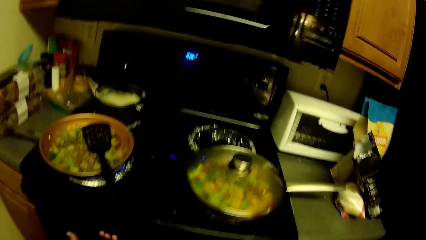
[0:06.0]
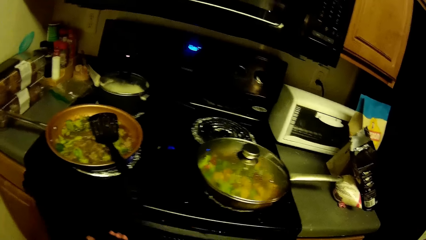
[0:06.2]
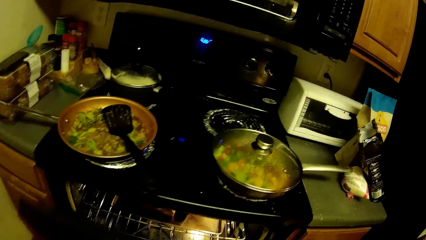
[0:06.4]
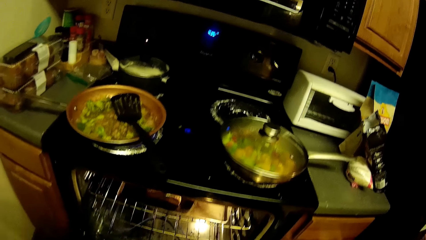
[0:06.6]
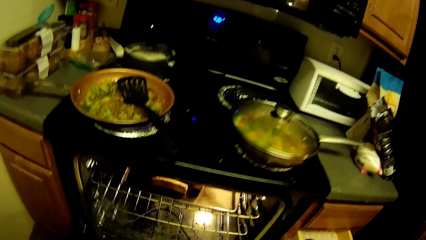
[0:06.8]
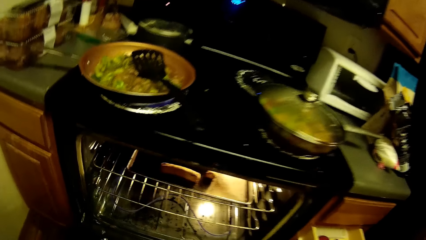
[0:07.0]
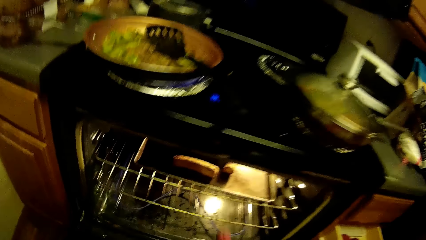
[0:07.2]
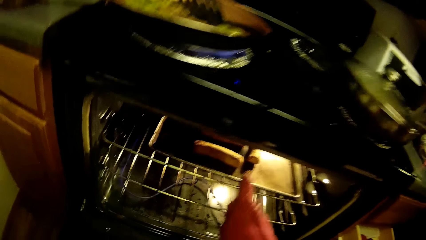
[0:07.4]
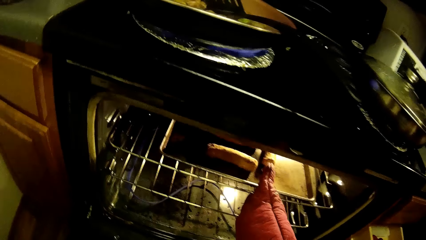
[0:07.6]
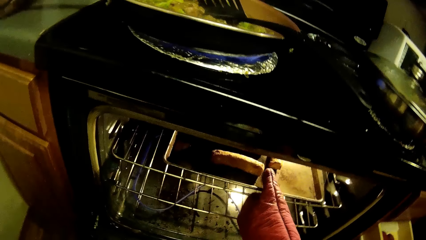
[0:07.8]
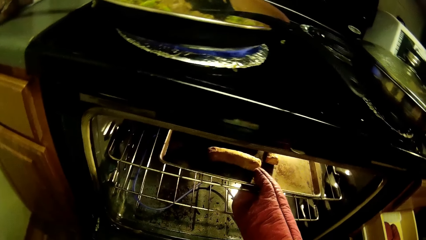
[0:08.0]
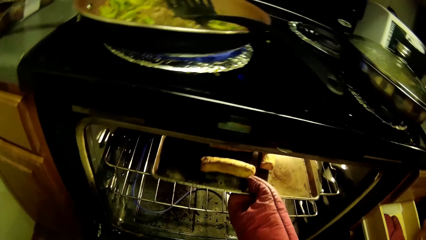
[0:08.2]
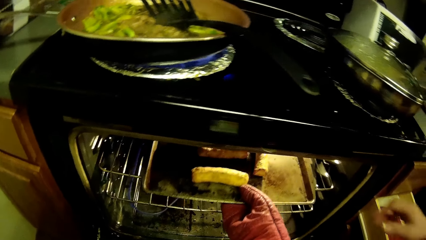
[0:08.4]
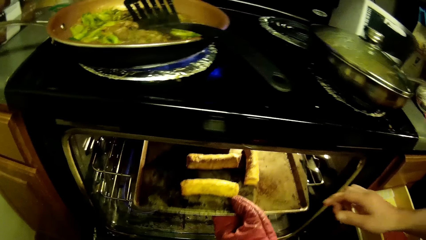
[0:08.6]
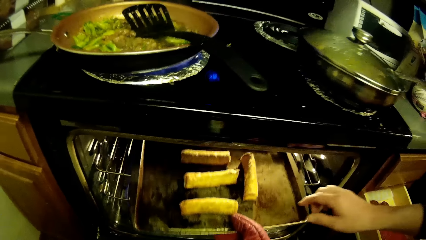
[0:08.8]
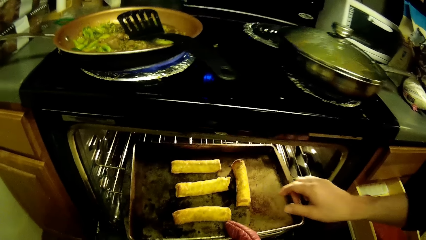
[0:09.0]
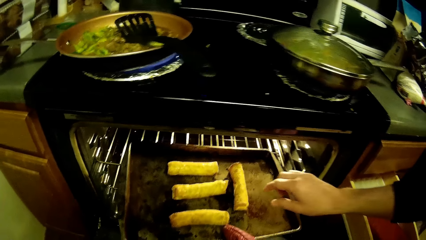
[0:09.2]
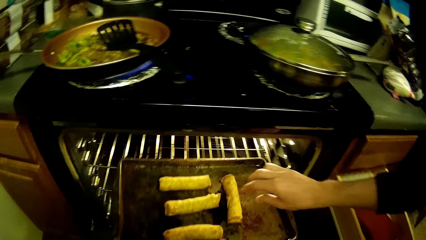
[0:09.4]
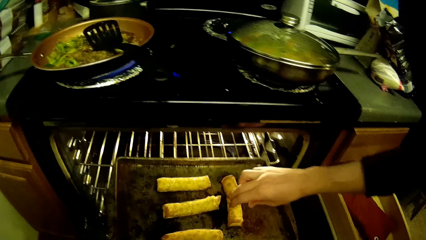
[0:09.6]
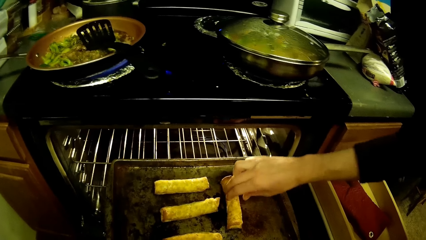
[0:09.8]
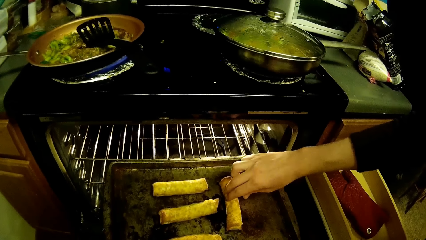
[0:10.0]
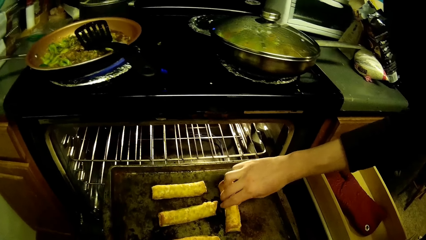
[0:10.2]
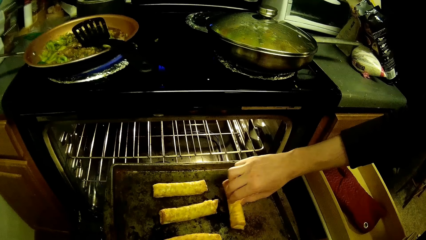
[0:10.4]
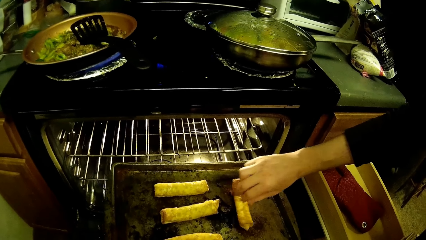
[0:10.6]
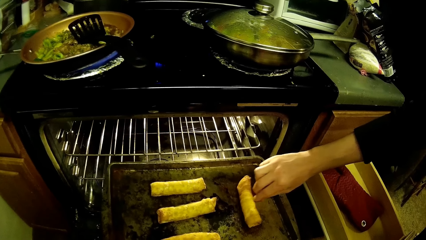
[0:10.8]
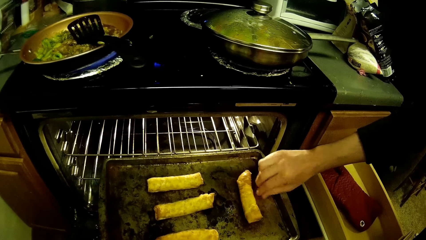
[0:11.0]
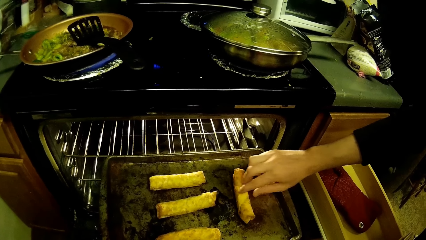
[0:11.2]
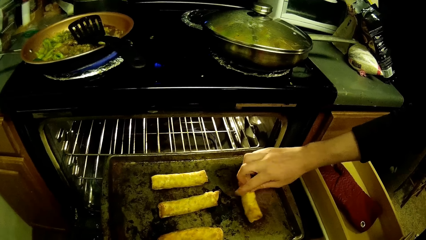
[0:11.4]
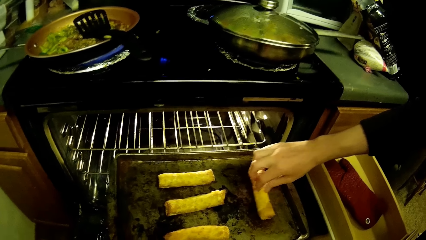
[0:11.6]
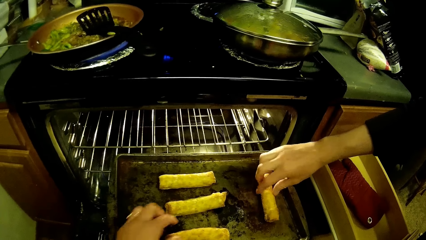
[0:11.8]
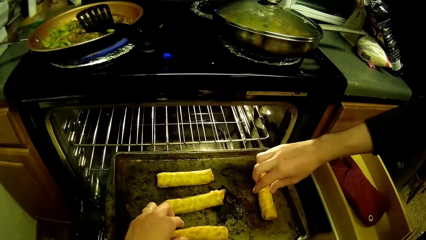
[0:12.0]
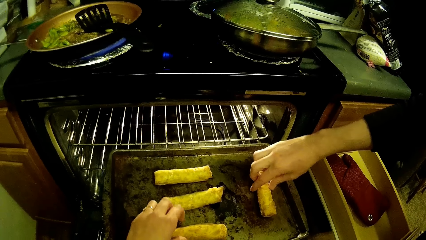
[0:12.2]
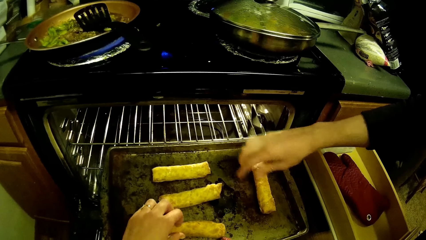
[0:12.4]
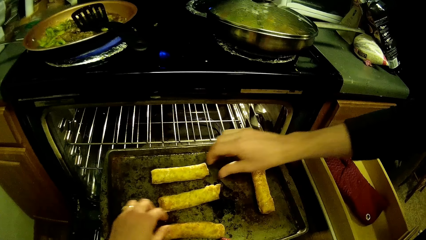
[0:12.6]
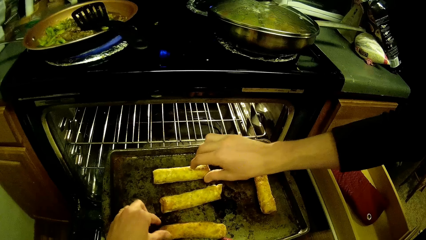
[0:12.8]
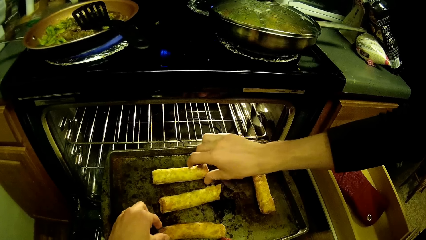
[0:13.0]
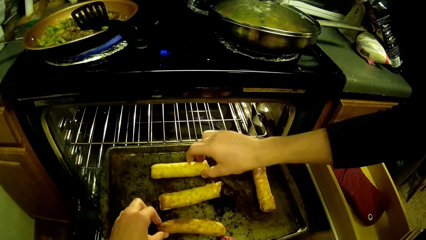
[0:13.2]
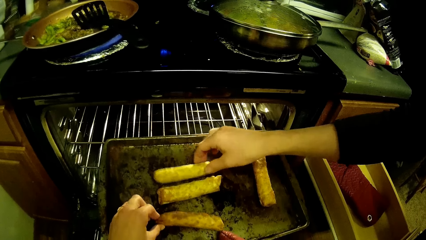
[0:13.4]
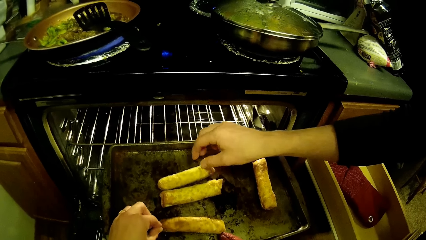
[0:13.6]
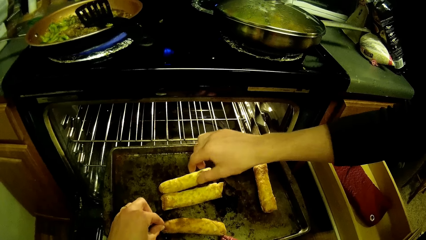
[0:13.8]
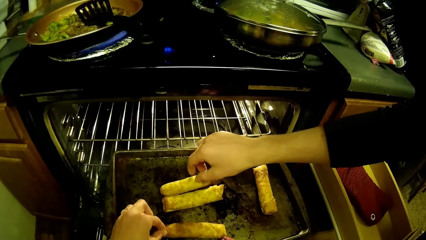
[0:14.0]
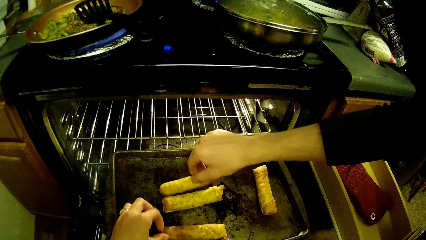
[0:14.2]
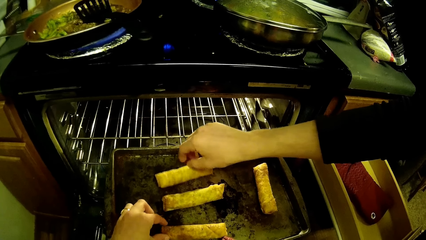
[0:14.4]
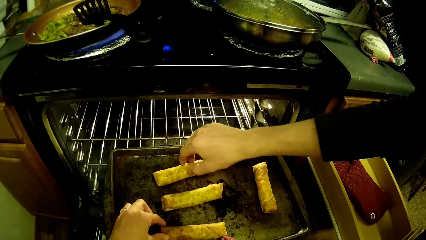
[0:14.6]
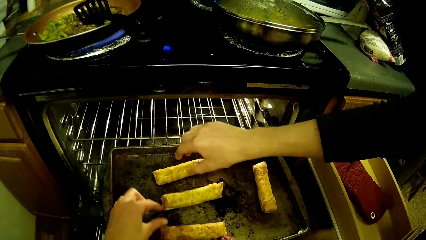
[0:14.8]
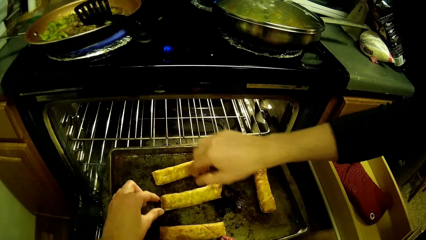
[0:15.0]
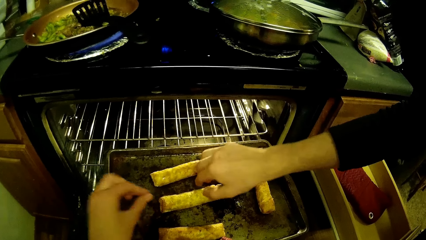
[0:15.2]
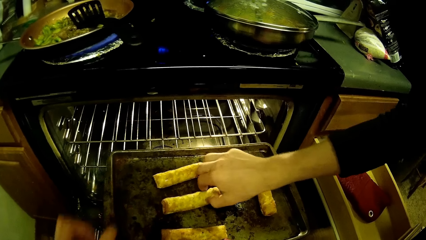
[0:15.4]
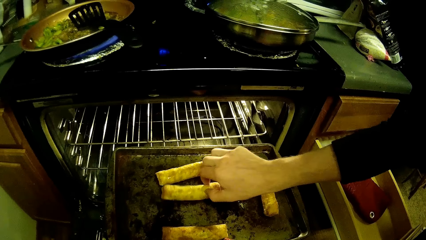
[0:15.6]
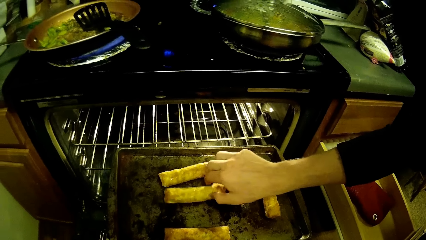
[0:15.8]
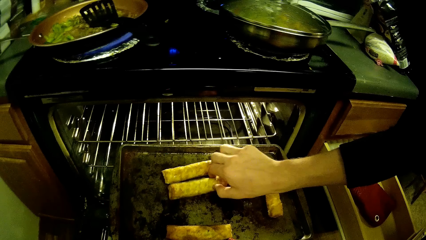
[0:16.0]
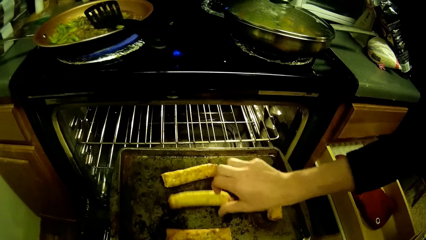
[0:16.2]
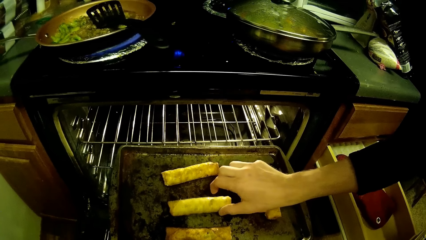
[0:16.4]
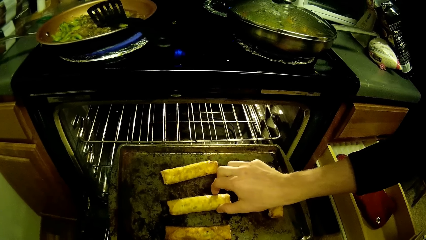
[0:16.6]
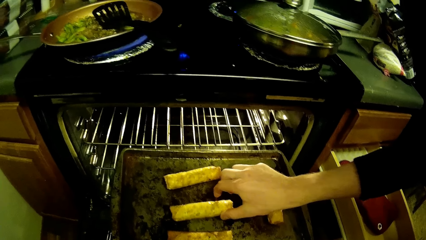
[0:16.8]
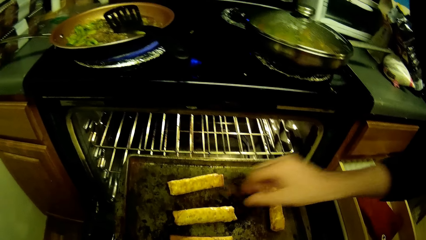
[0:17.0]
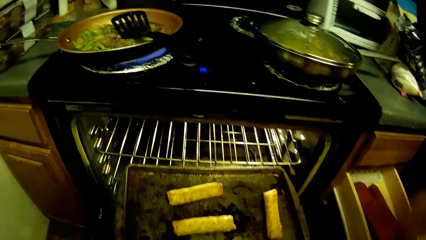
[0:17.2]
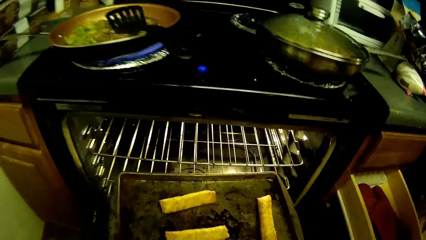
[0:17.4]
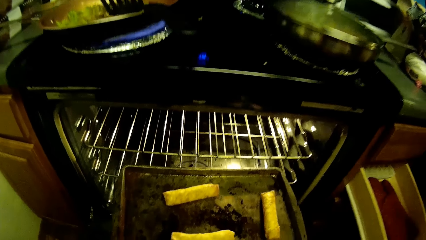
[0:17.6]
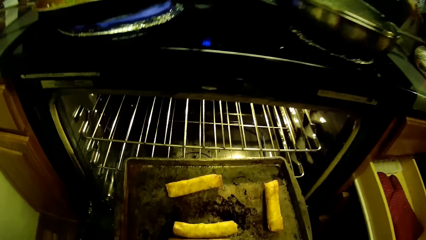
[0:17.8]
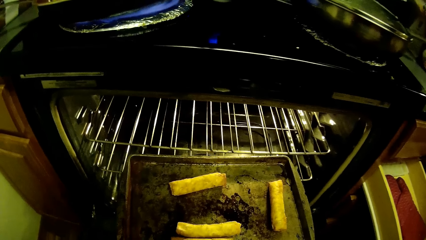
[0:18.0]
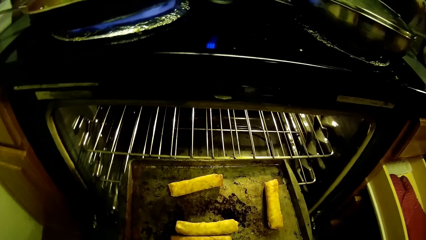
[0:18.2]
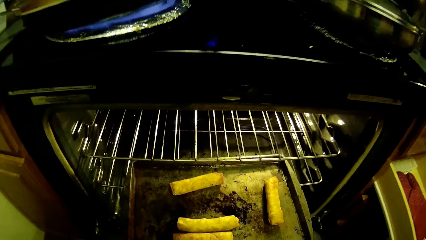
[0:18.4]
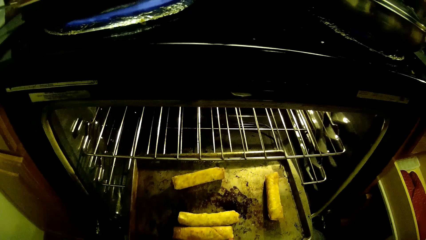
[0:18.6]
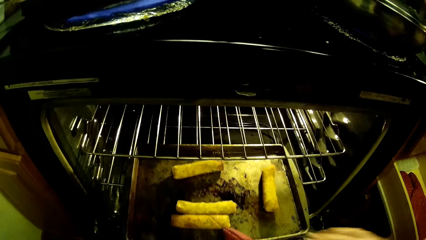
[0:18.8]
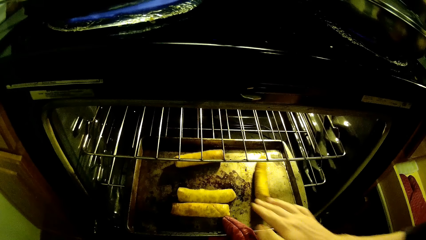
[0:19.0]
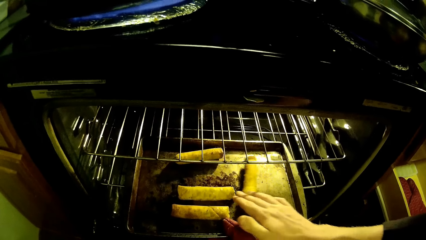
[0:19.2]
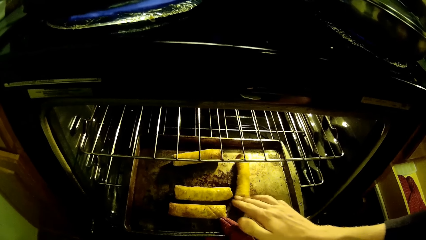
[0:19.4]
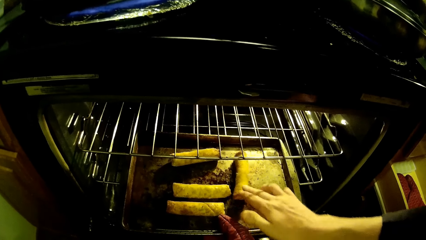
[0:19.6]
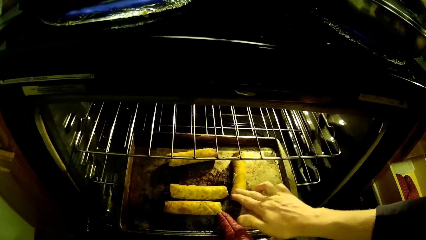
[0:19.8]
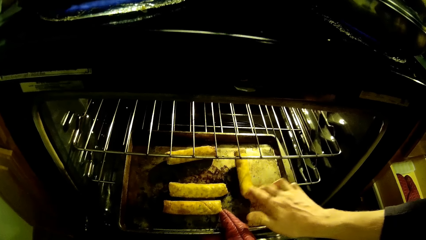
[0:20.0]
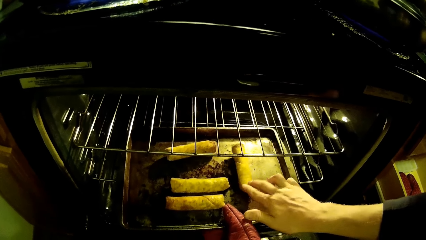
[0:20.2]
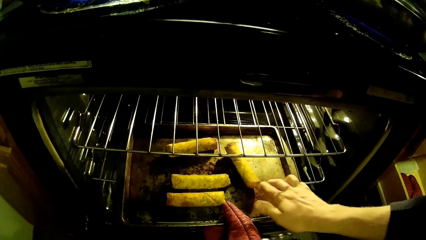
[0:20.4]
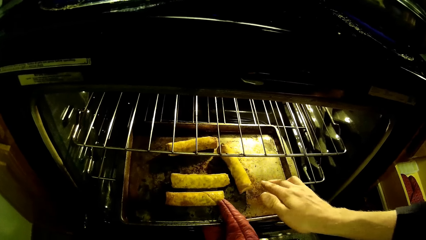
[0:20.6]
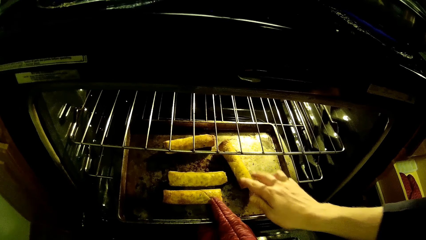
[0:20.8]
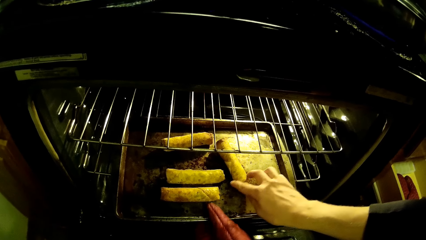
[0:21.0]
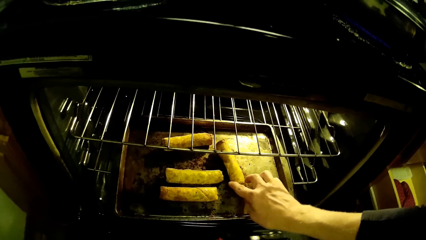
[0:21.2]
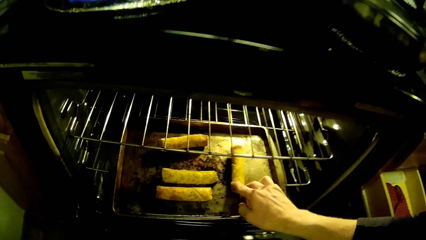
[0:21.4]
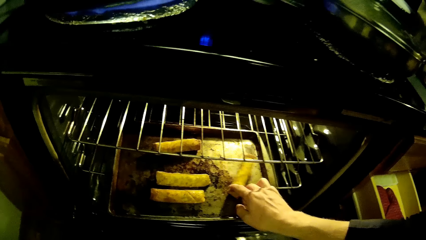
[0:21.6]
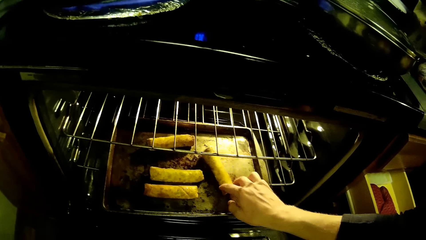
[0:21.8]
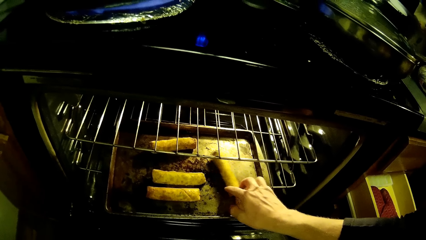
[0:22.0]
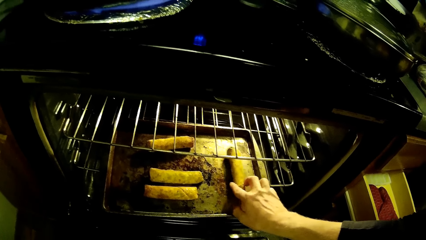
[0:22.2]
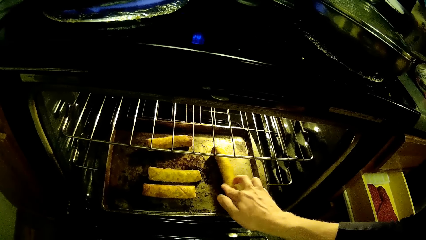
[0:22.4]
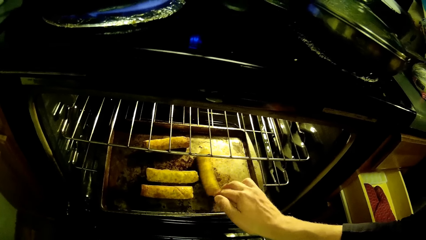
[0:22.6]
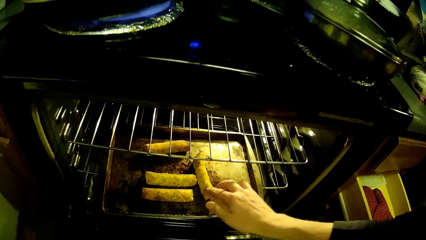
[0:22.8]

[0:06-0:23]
The camera wearer walks. They remove the baking pan from the oven. A man holds the kebab on the baking tray. The camera wearer touches something. The man turns the kebab. The camera wearer puts the baking tray in the oven.
